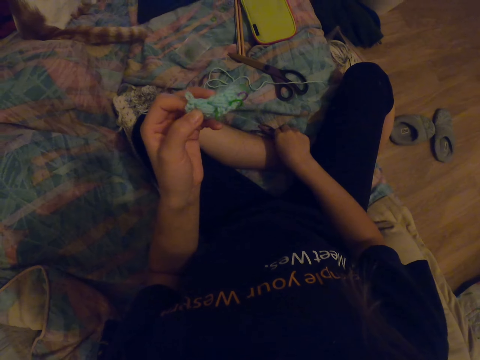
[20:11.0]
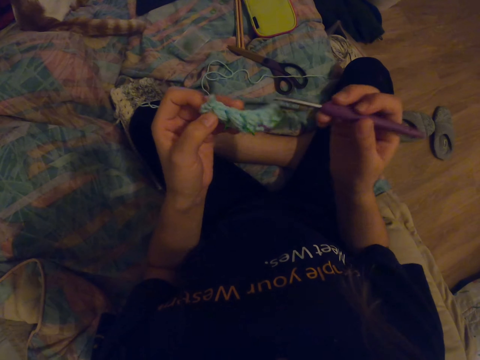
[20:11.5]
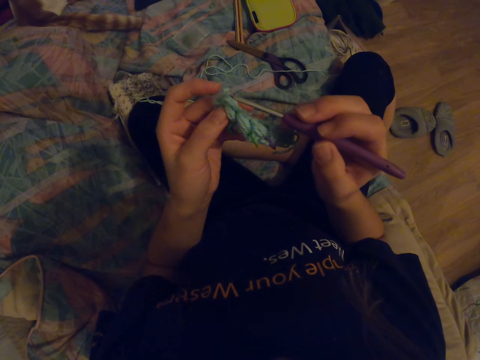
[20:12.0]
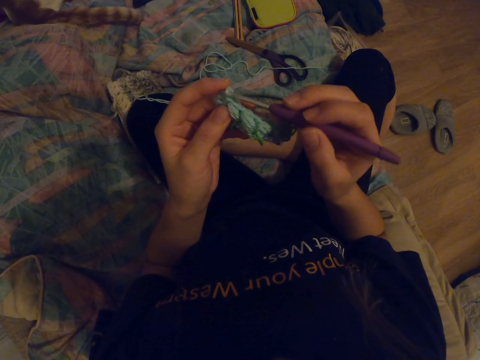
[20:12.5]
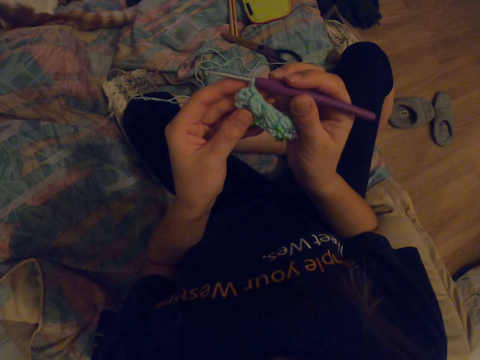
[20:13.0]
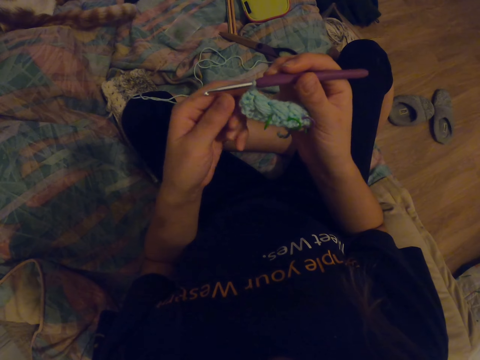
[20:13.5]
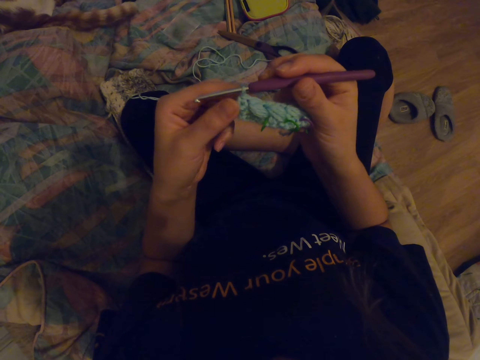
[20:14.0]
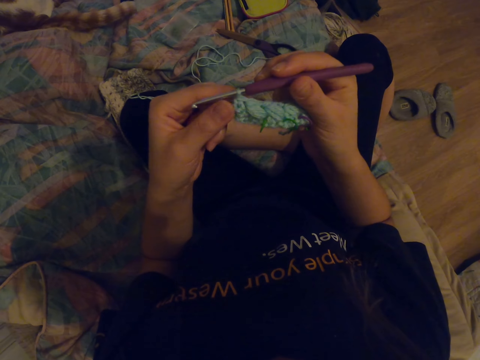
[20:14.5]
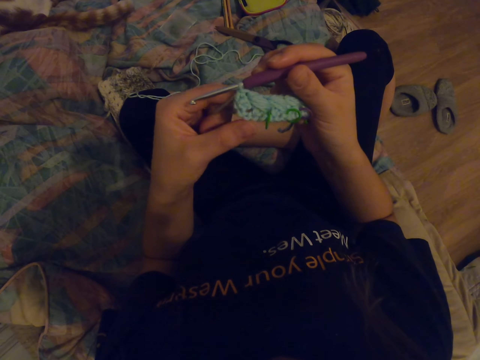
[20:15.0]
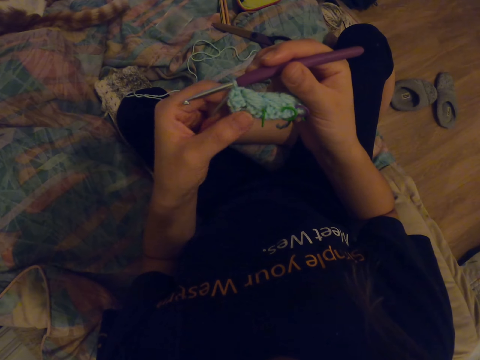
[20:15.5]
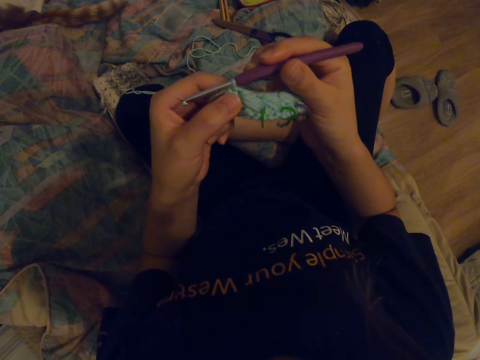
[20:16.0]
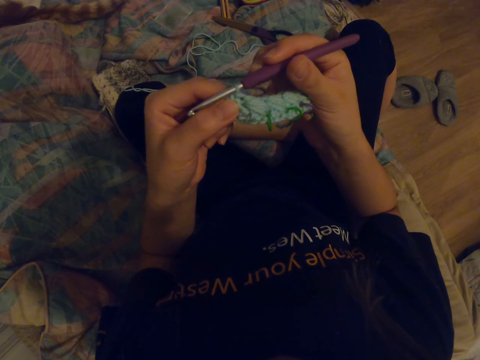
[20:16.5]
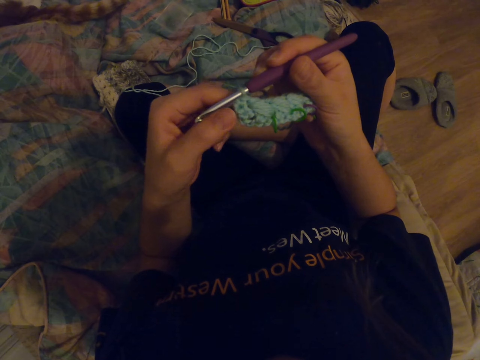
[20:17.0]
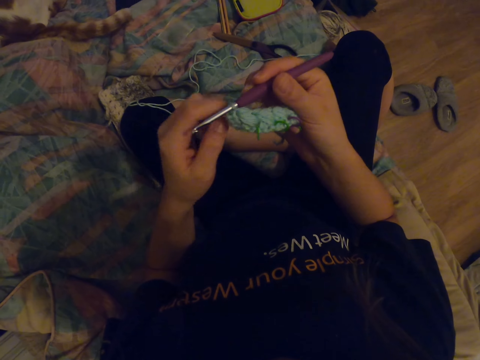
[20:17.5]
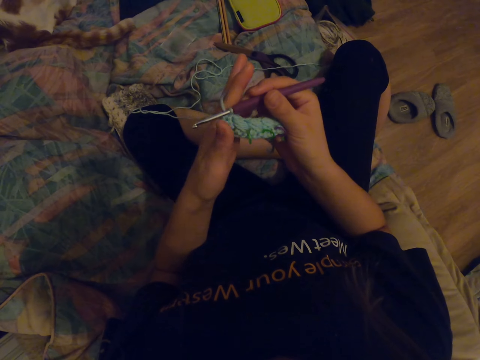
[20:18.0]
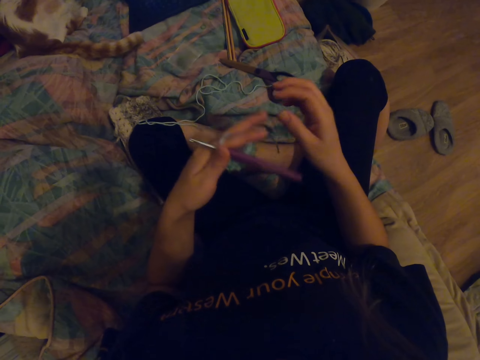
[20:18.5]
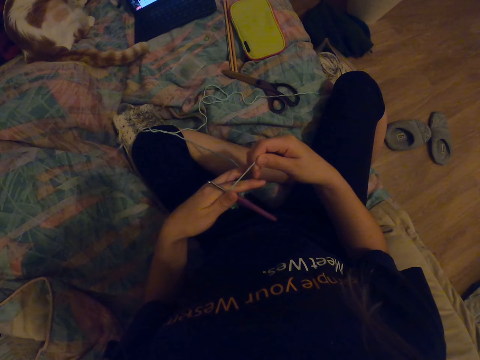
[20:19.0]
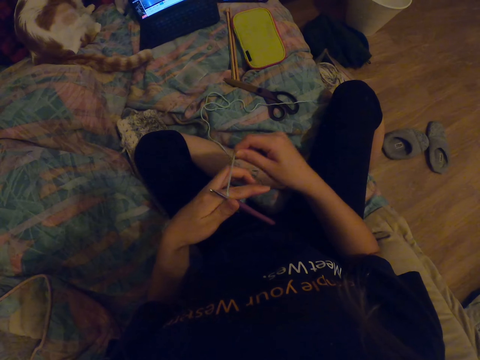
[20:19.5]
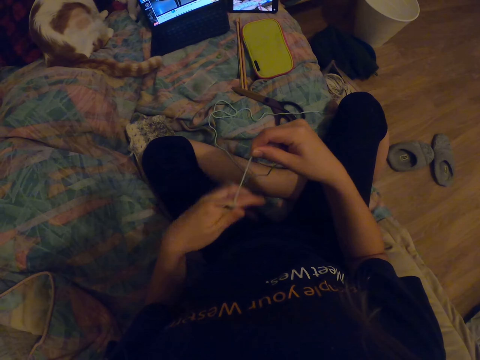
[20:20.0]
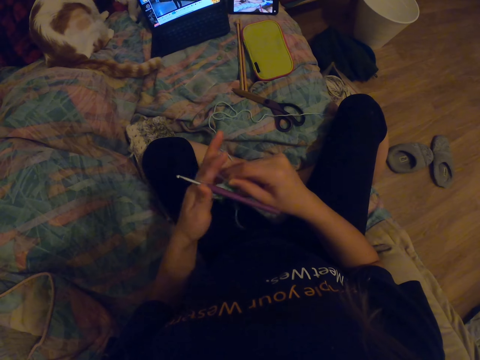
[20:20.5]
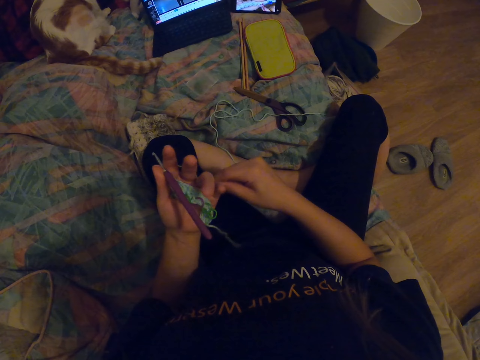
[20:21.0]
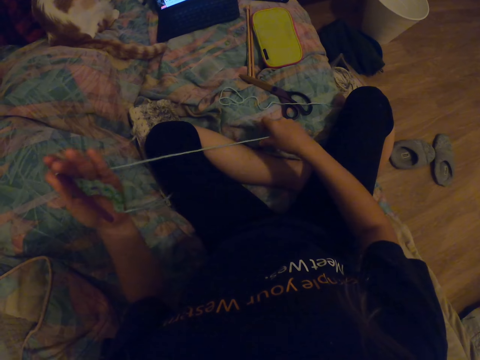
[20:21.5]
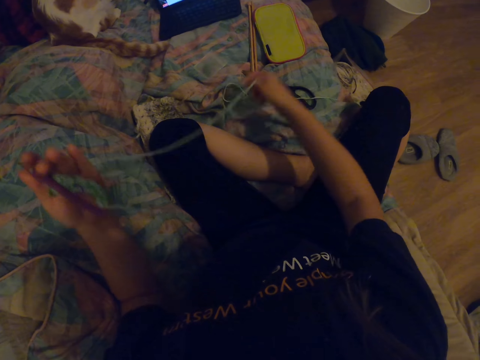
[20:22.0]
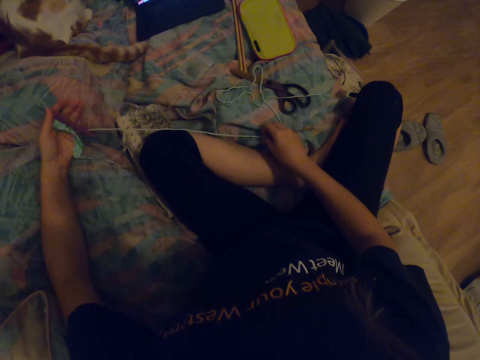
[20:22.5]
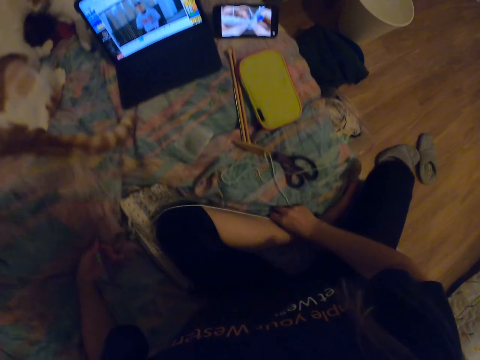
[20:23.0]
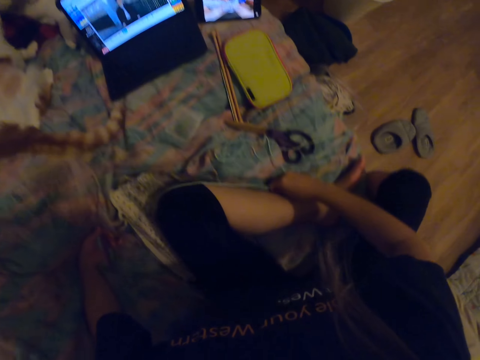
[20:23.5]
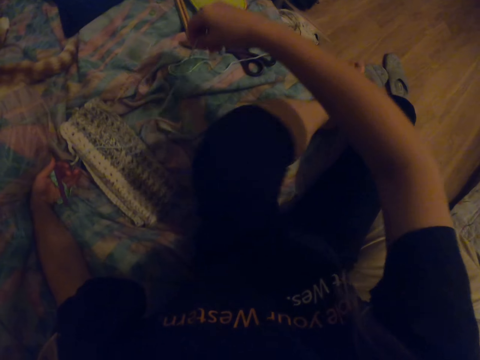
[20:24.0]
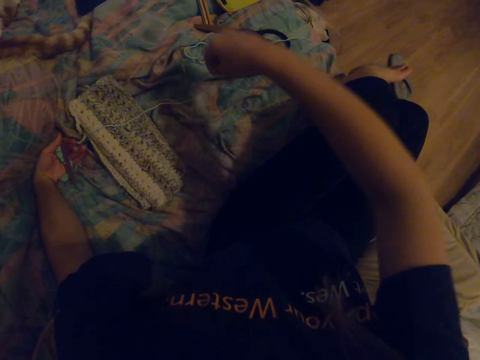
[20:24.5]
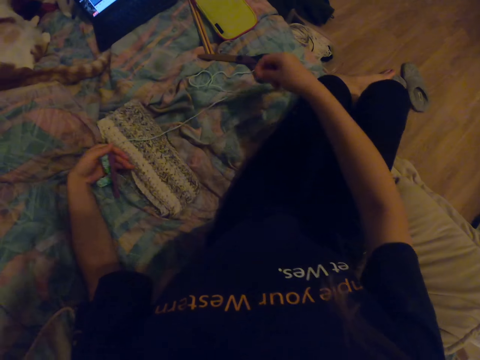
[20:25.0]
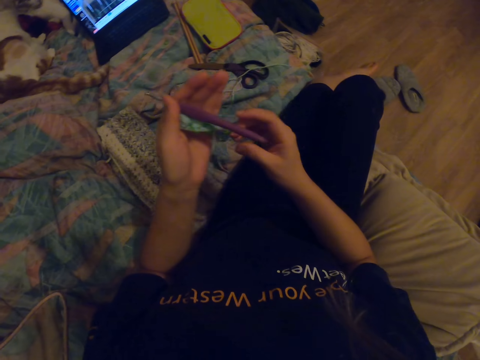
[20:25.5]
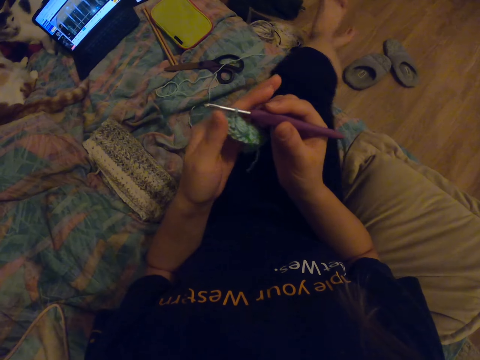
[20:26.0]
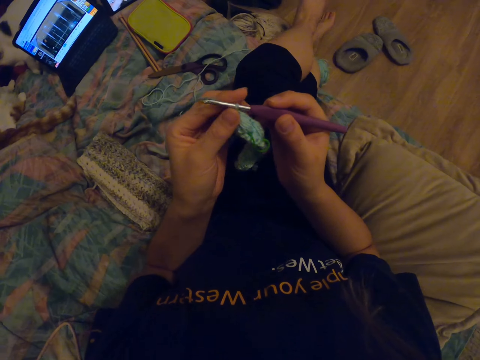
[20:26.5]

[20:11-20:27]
The camera wearer picks up the needle on the couch. They insert the needle in the fabric. They look at the fabric. They count the stitches on the fabric. They roll a thread on the finger. They straighten the thread. They move on the bed. They turn on the couch.

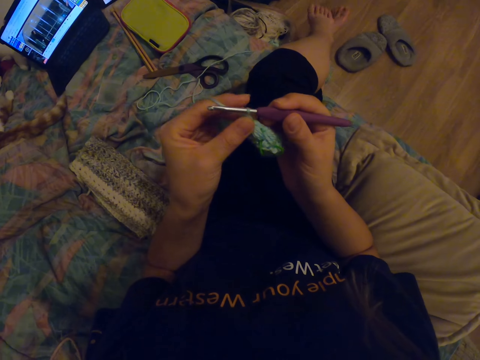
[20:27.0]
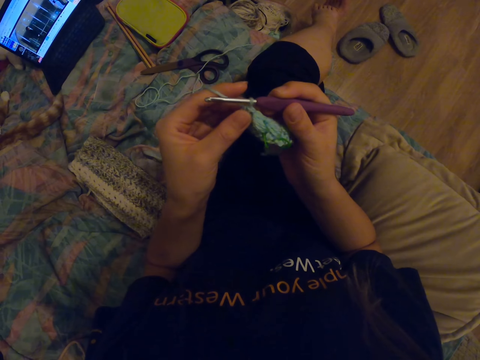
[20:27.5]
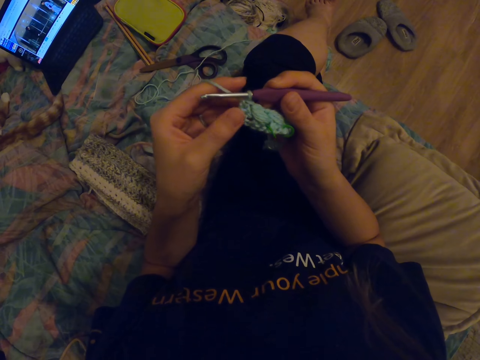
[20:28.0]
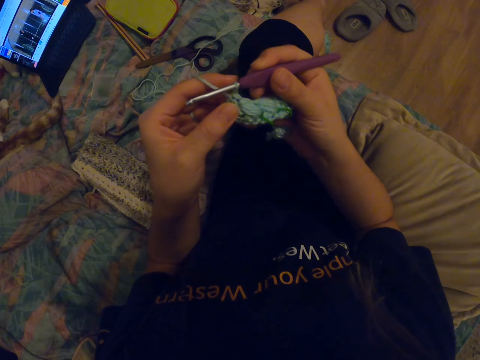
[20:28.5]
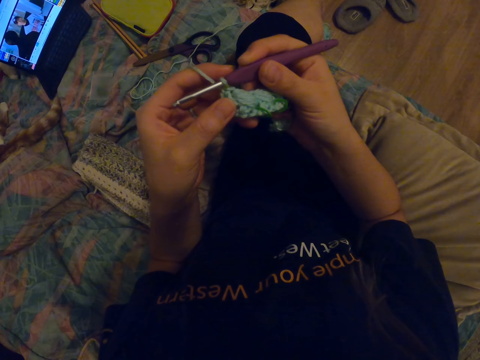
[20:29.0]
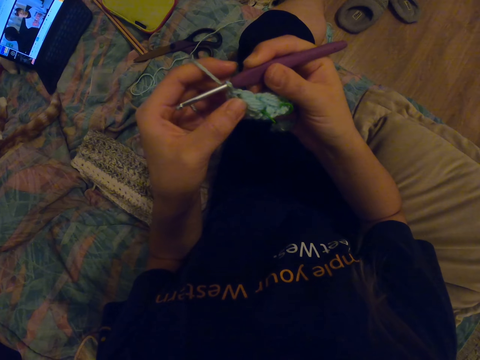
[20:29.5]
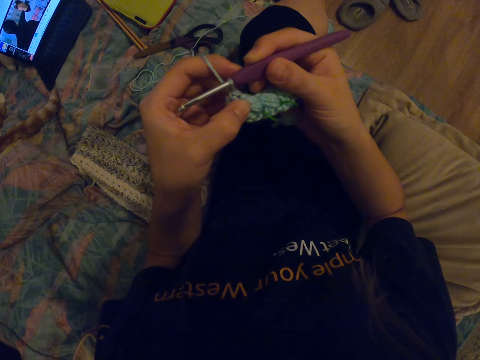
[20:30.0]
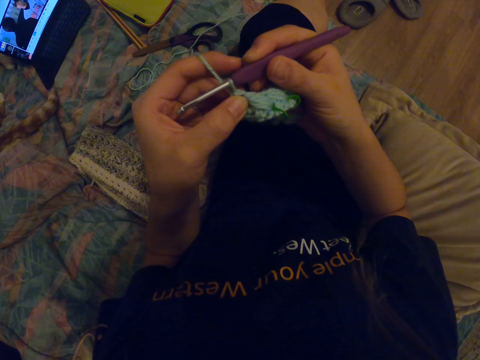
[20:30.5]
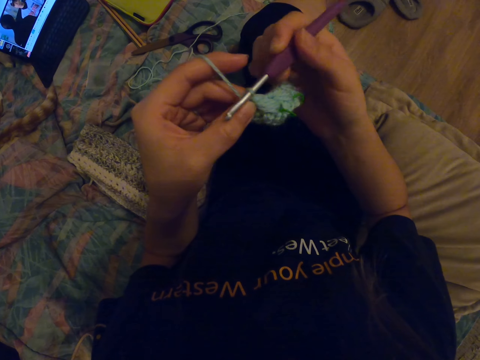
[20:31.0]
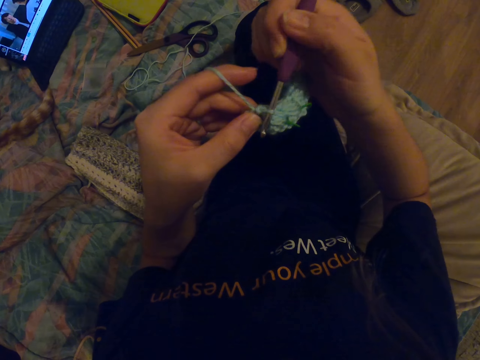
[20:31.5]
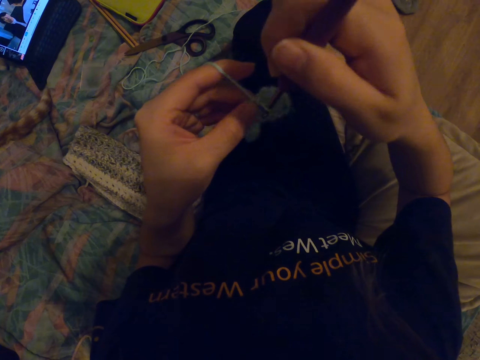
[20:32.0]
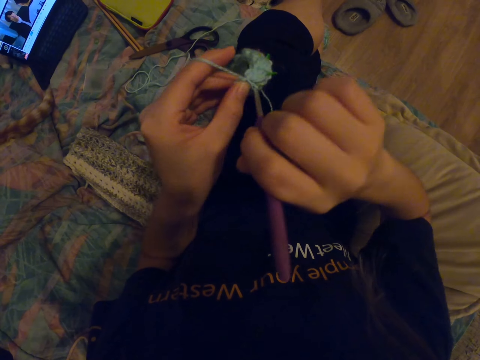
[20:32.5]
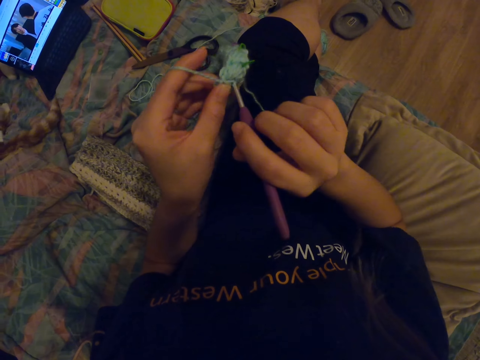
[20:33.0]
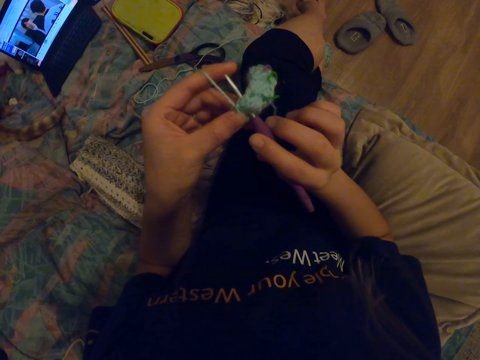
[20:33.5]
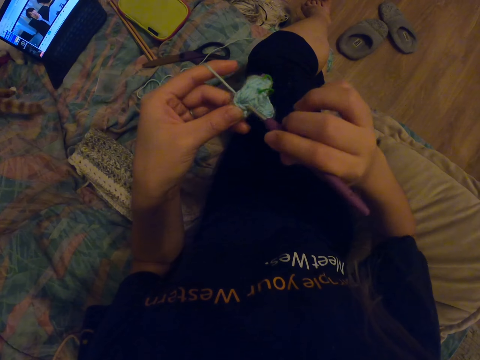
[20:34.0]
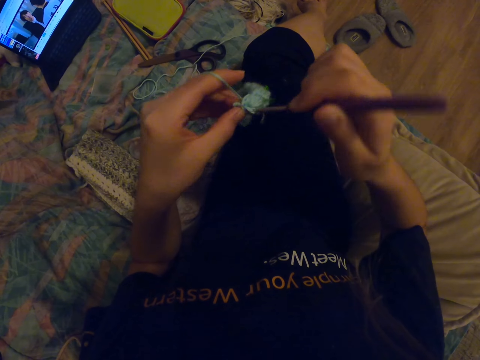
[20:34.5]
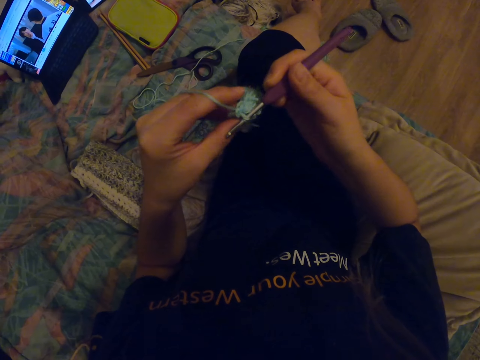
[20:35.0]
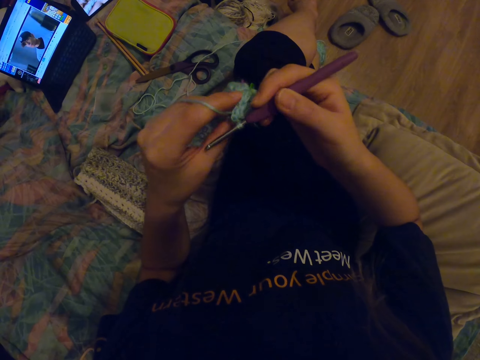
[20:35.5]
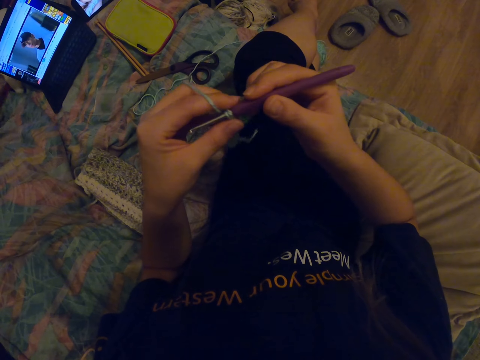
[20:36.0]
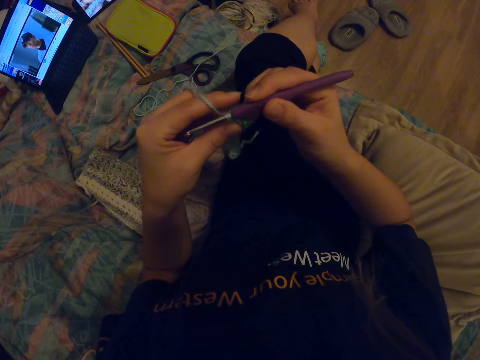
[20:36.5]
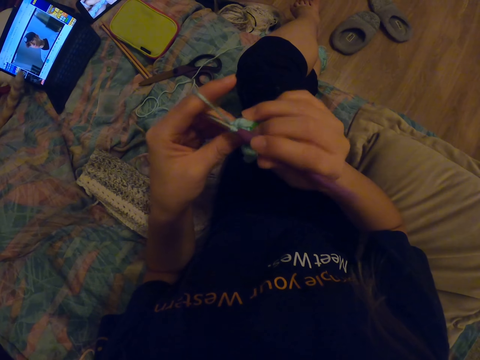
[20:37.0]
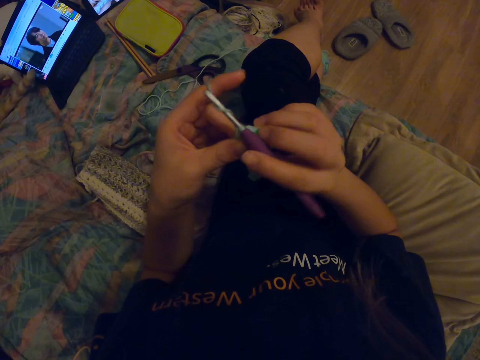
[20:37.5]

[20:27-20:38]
The camera wearer looks at the fabric. They knit the fabric with a crochet hook.
